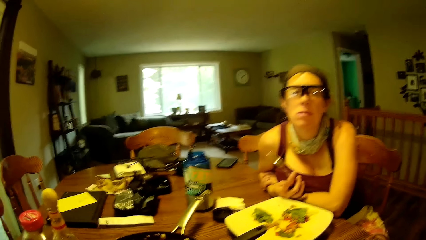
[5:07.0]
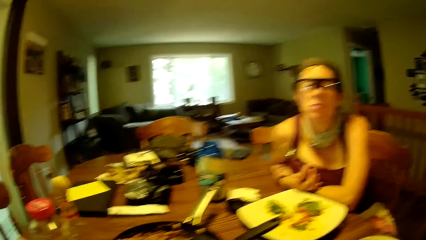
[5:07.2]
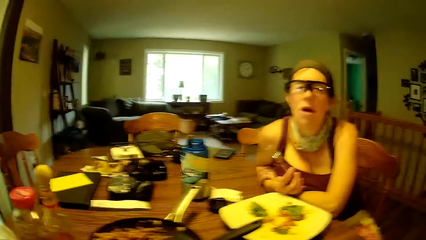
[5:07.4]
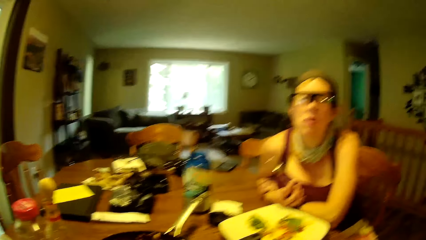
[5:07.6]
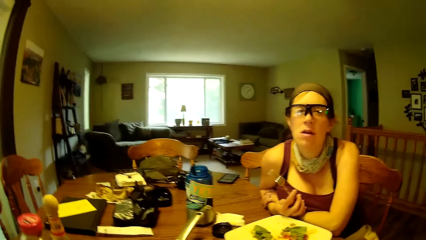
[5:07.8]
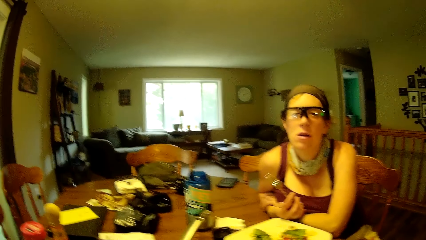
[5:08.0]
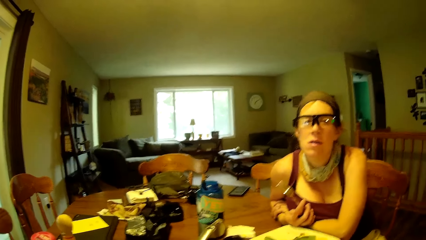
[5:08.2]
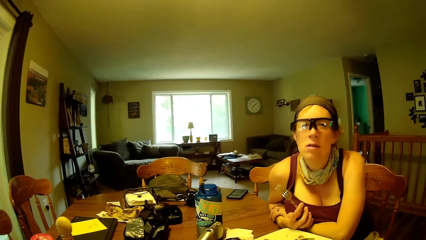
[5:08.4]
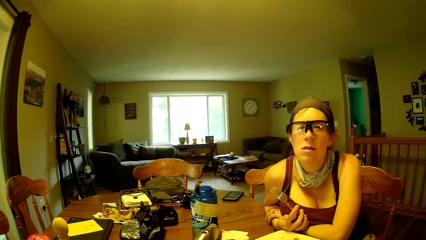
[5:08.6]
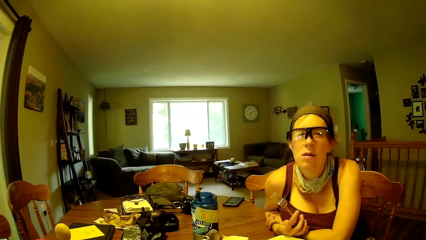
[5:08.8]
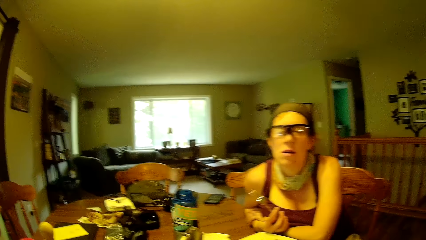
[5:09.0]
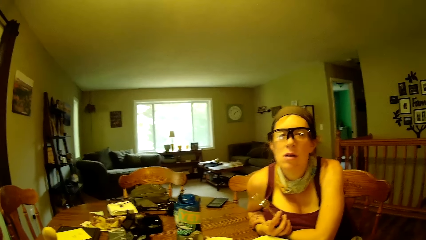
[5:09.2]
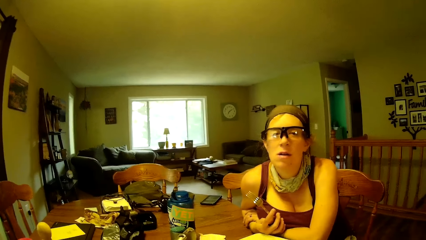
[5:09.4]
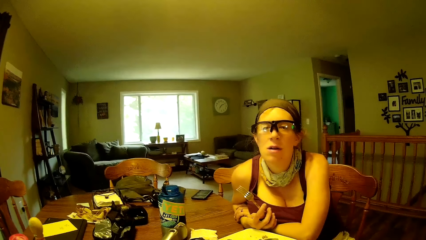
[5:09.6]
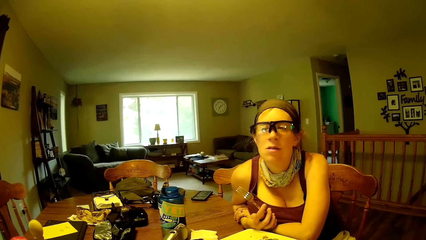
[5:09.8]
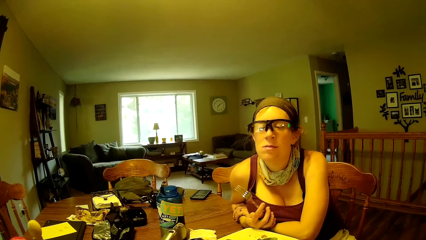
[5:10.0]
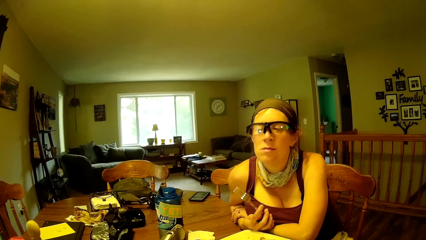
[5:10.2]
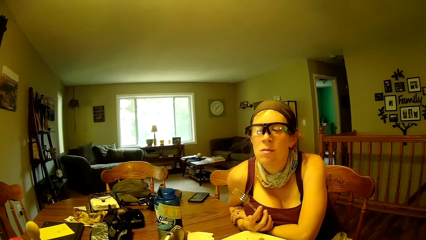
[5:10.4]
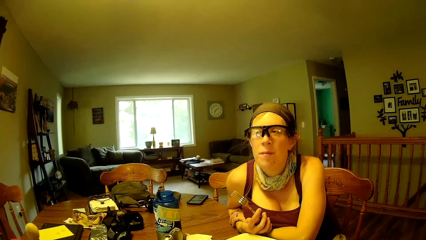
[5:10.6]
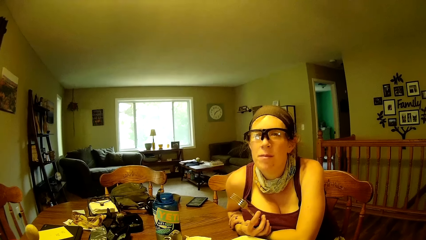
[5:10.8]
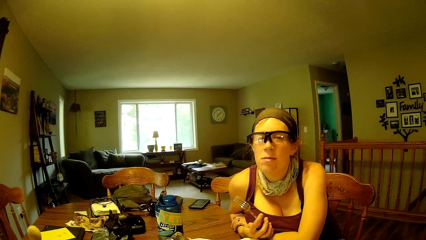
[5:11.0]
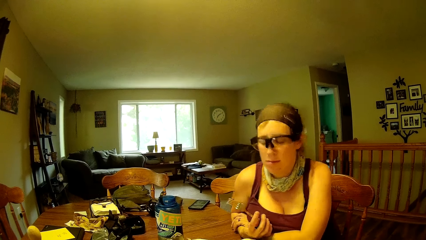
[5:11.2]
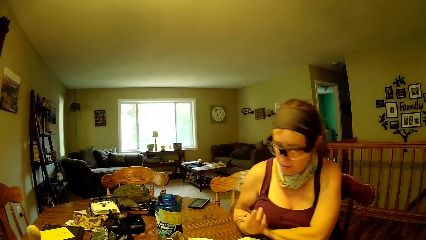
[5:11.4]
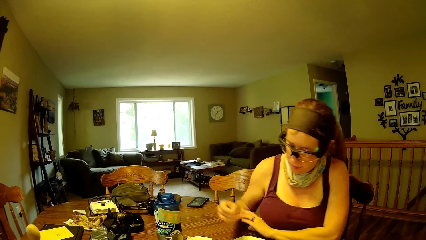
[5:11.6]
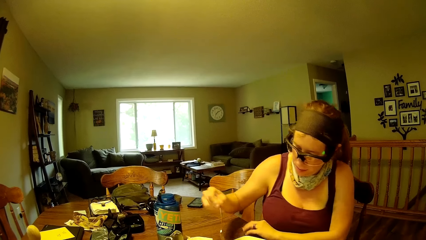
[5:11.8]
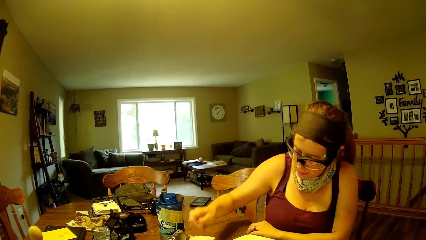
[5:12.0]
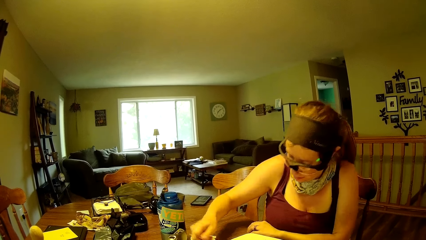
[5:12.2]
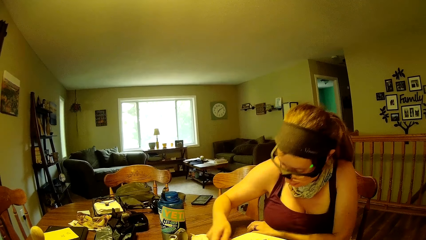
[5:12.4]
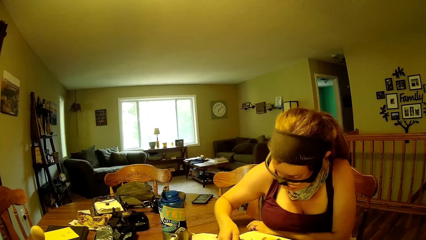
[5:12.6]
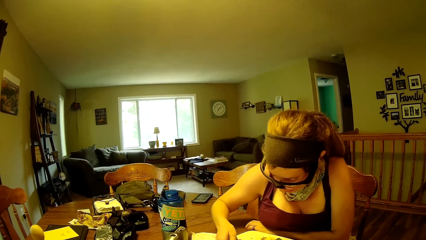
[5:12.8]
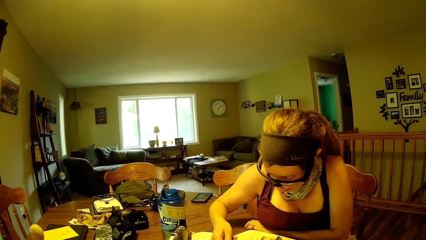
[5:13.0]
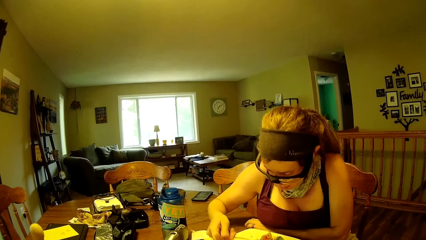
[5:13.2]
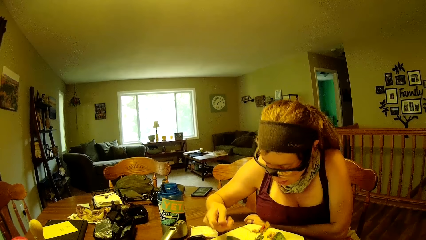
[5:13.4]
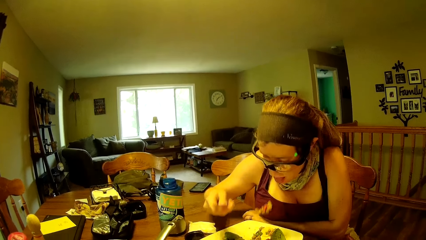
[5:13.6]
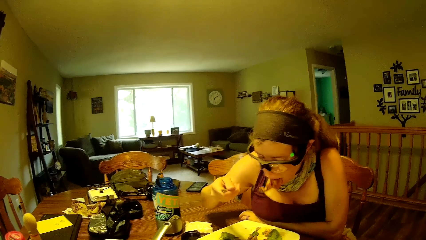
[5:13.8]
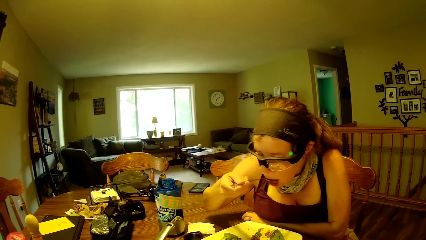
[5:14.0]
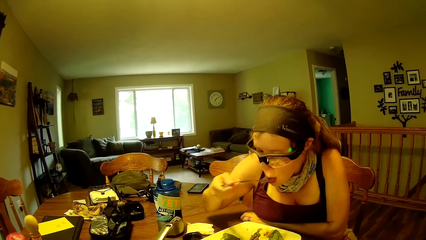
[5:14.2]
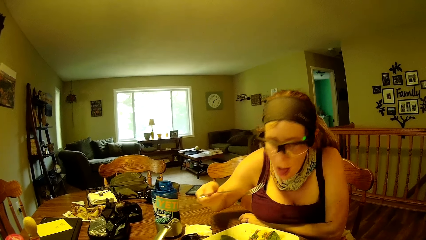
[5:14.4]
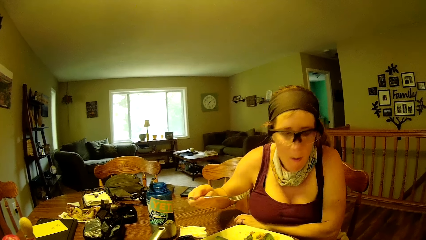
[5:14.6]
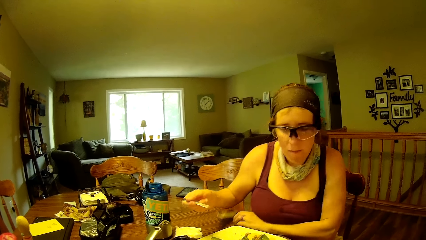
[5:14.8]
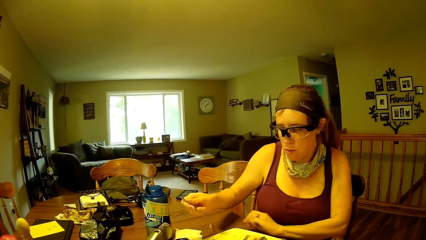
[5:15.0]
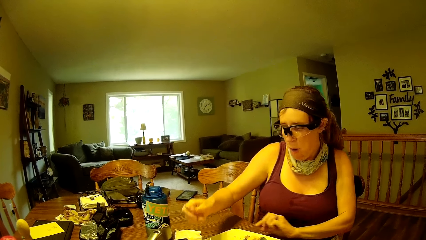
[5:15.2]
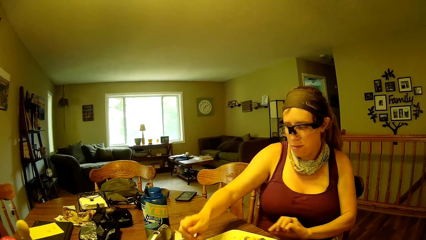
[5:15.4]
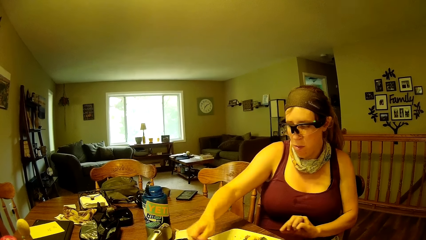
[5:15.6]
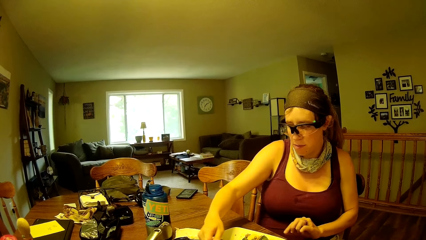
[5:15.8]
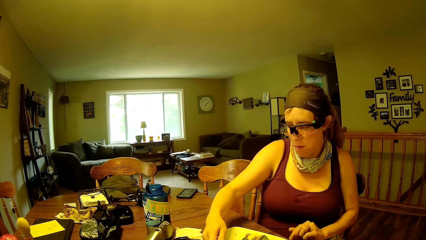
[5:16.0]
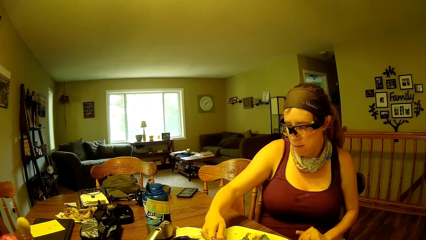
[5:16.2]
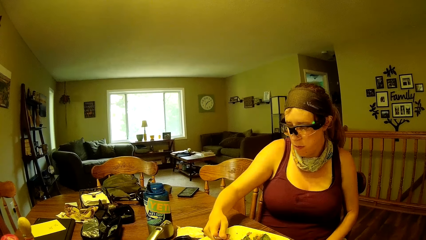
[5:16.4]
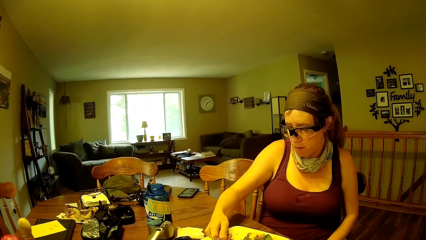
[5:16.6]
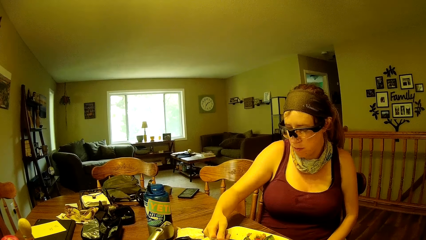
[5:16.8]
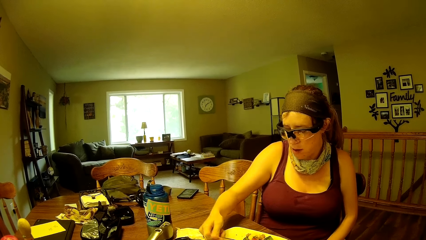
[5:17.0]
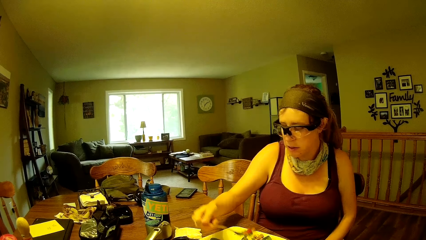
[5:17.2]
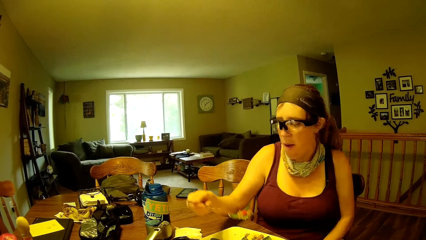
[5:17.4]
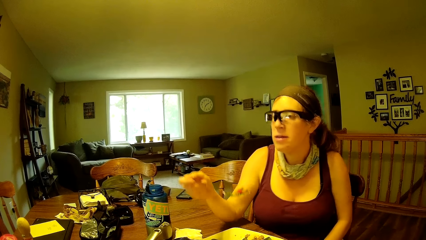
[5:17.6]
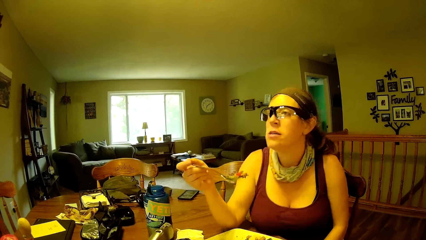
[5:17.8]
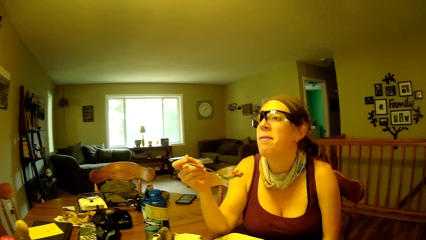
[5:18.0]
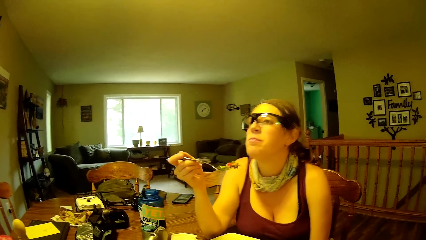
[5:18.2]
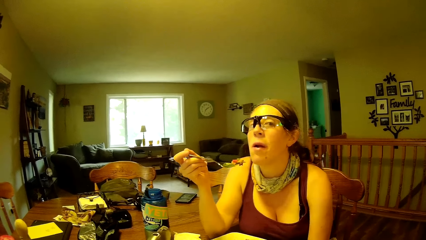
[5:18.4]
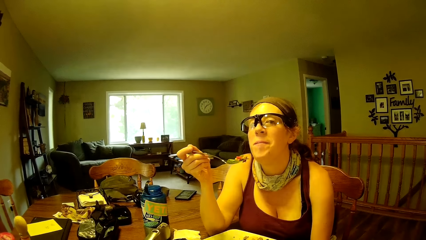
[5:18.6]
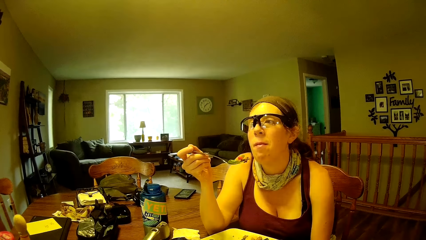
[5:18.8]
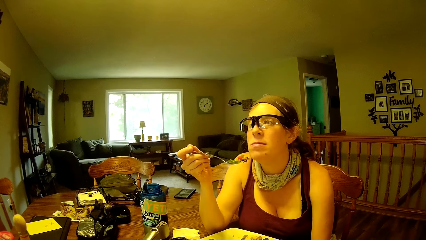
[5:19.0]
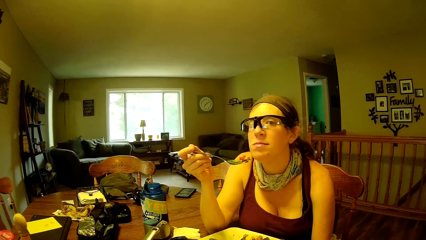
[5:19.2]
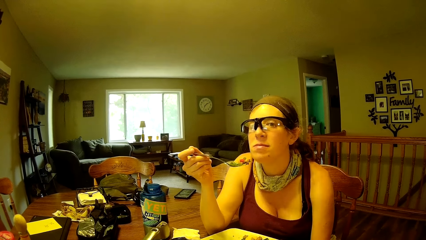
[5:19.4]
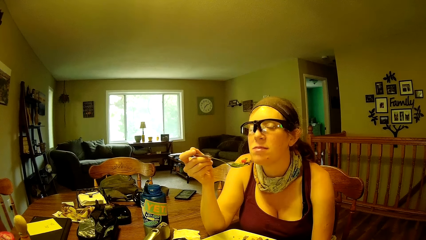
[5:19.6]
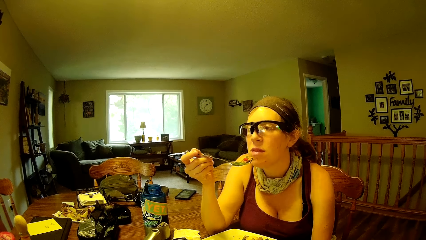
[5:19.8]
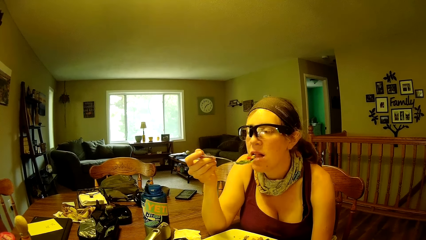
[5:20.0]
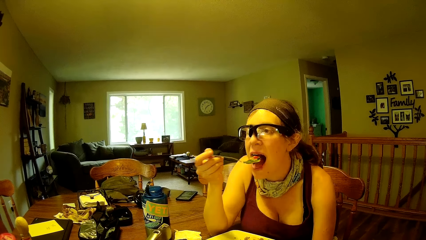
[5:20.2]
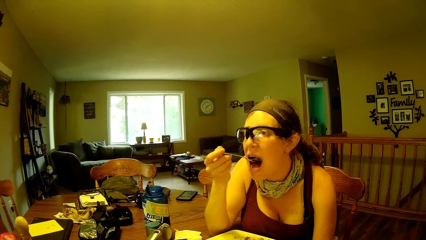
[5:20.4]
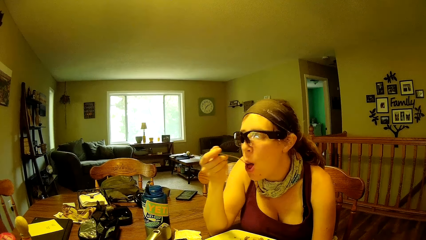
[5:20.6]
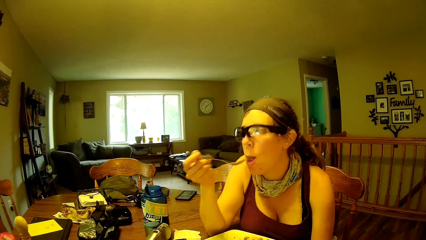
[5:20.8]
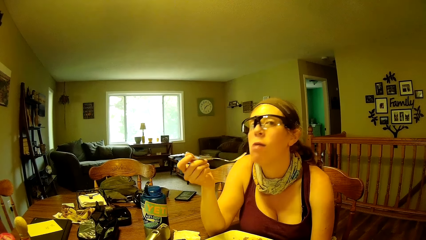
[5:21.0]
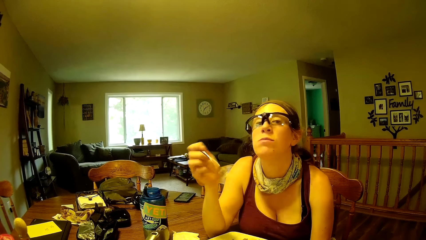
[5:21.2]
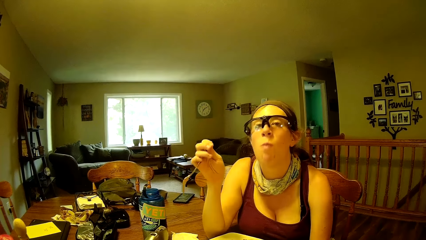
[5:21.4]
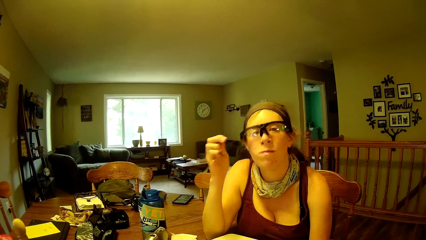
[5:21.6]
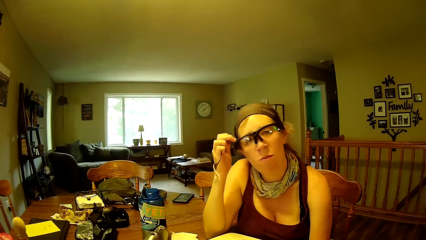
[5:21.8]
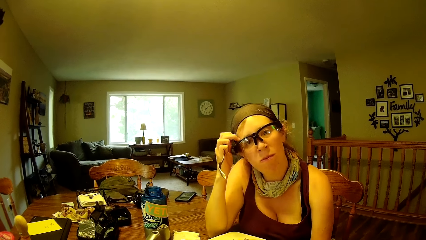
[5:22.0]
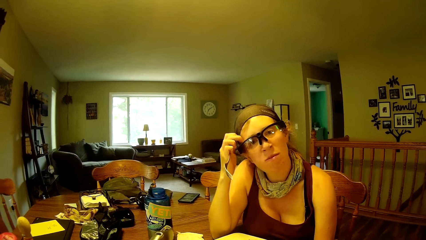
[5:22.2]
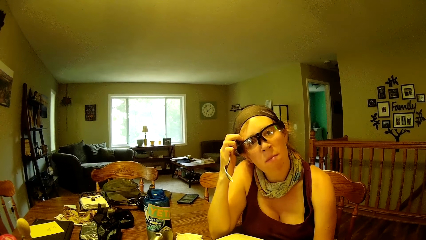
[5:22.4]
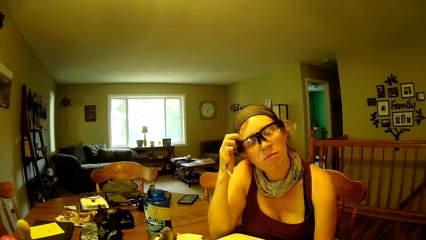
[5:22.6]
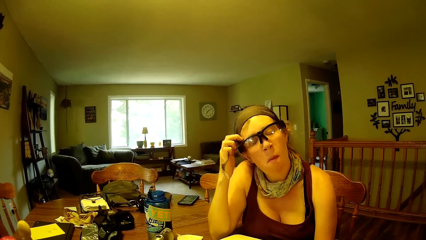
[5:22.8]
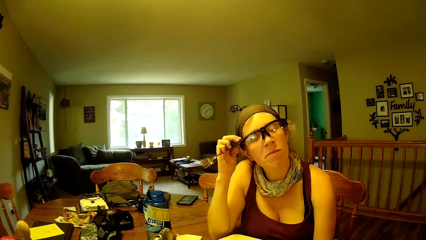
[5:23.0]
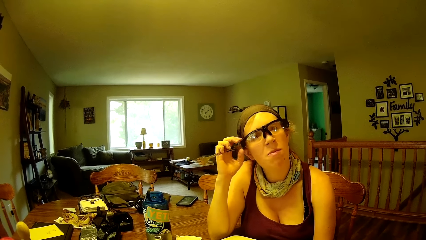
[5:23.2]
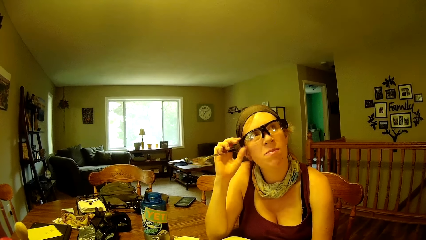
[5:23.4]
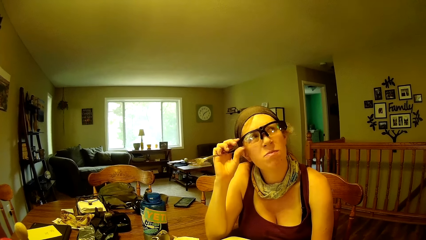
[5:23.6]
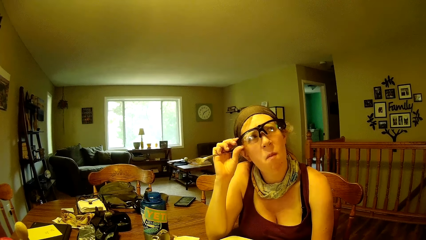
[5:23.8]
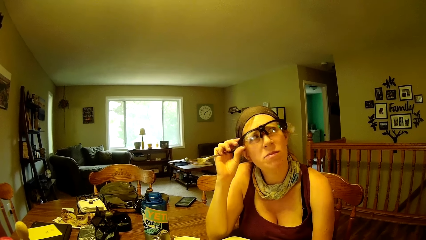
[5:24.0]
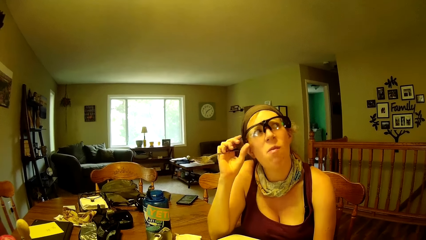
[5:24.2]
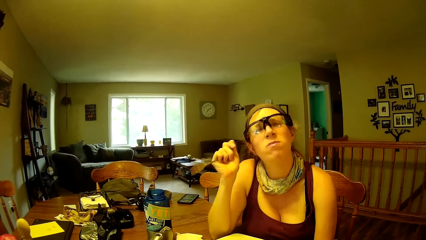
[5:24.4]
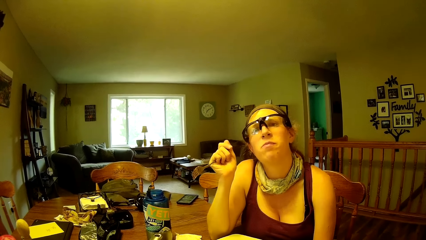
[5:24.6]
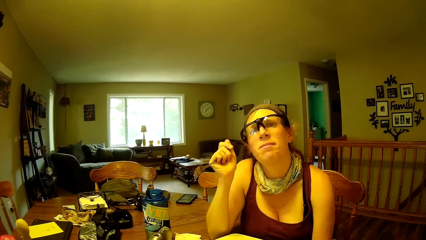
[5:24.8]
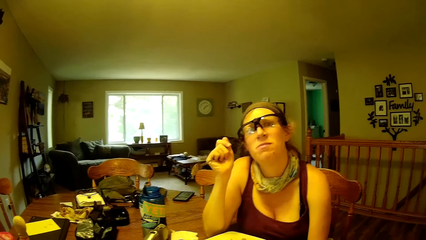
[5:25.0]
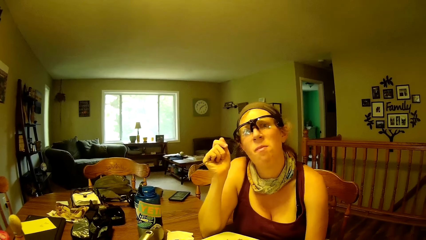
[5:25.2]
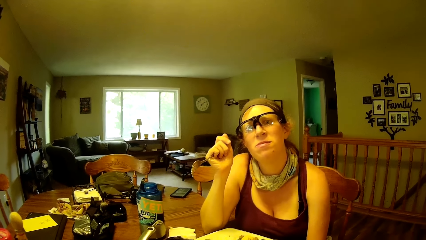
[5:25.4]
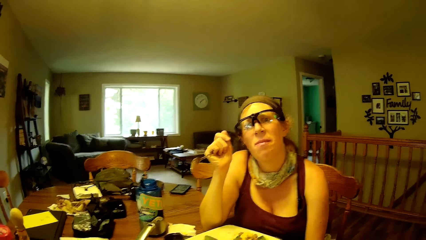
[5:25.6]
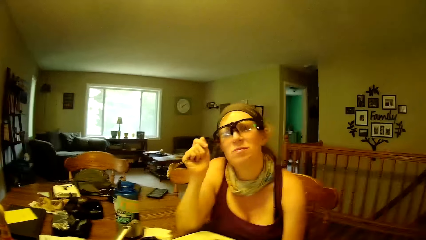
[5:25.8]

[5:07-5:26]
A woman puts food in her mouth with the fork. The woman scoops food from the plate. The woman puts food in her mouth with the fork. The woman adjusts a face glass on her face with her hand.
